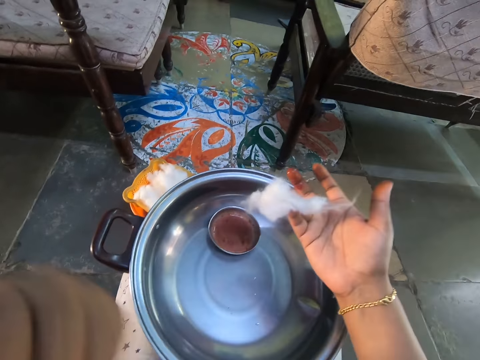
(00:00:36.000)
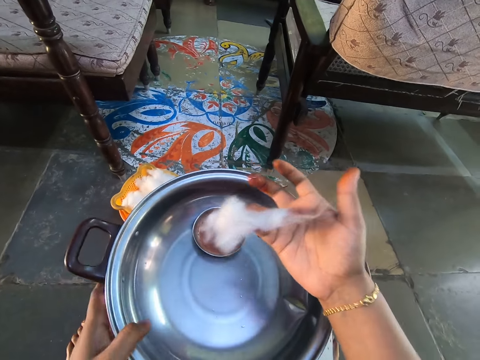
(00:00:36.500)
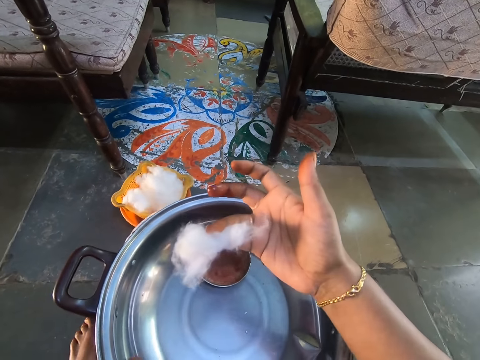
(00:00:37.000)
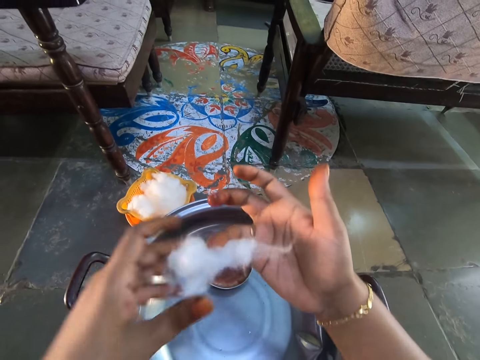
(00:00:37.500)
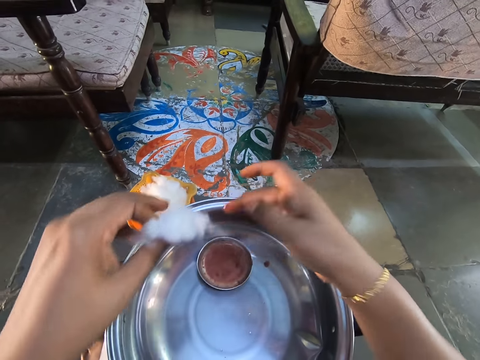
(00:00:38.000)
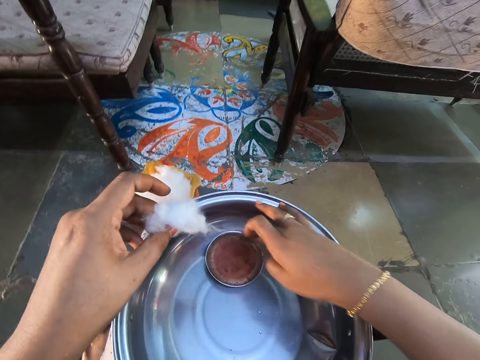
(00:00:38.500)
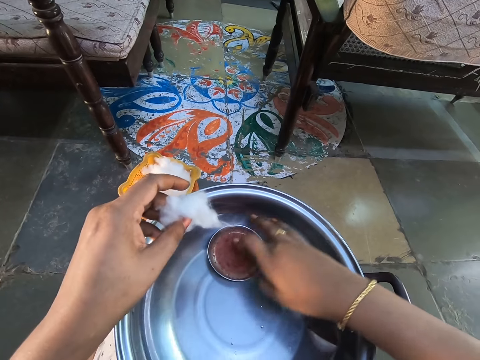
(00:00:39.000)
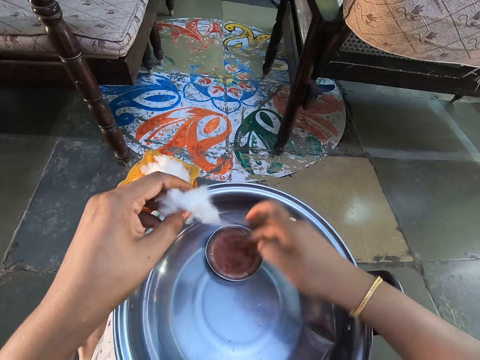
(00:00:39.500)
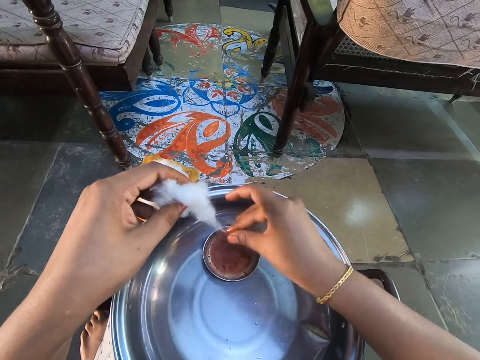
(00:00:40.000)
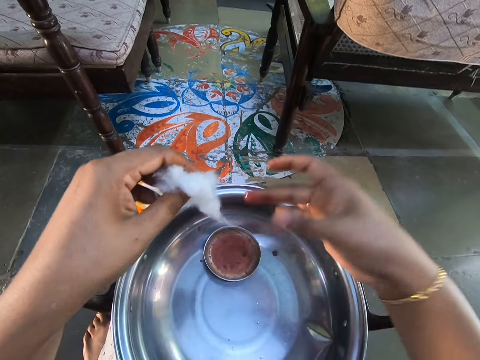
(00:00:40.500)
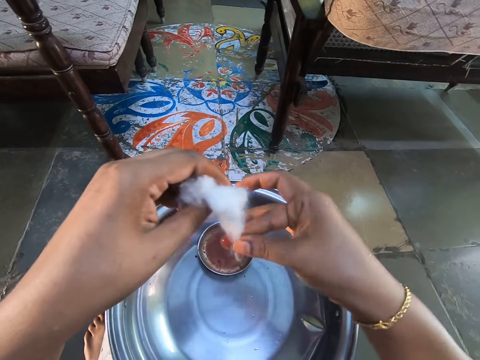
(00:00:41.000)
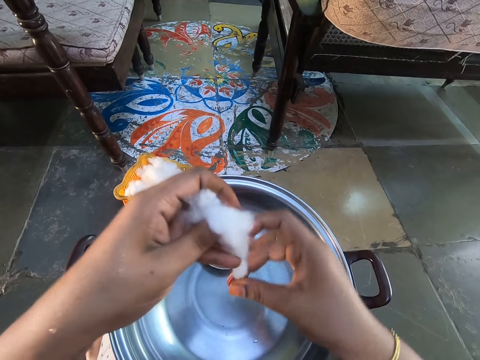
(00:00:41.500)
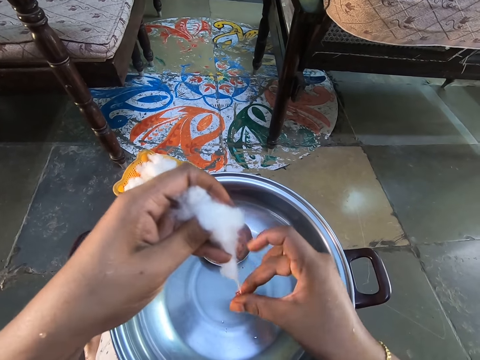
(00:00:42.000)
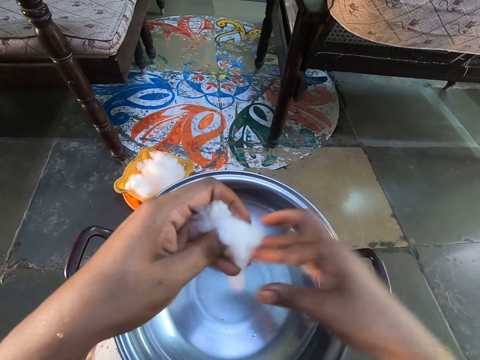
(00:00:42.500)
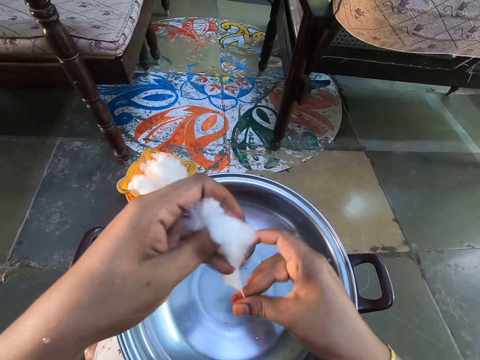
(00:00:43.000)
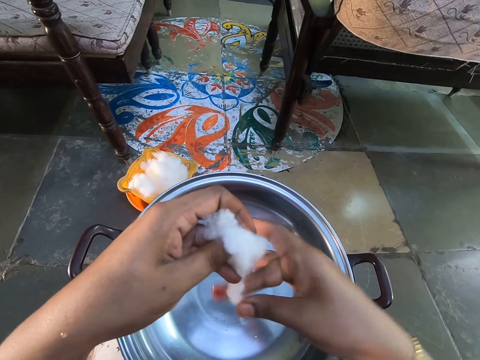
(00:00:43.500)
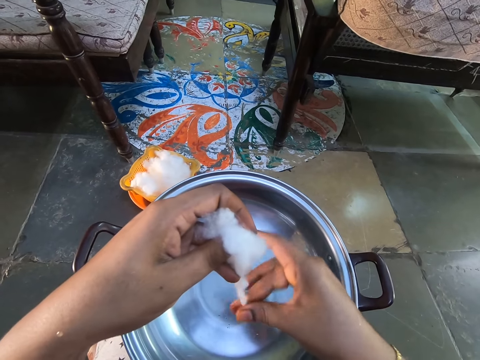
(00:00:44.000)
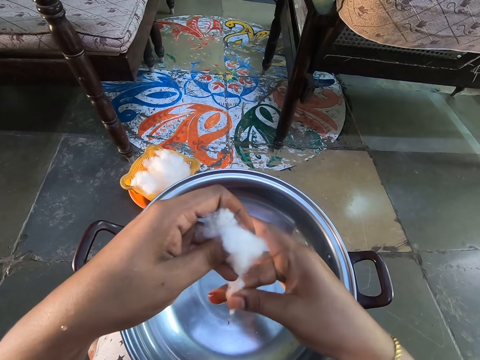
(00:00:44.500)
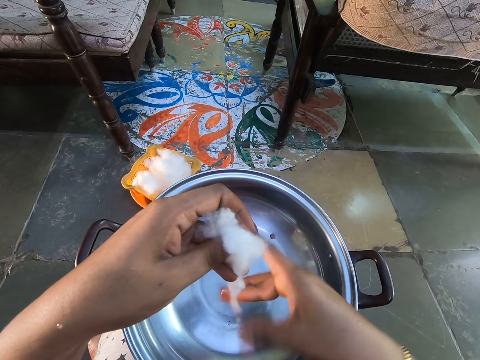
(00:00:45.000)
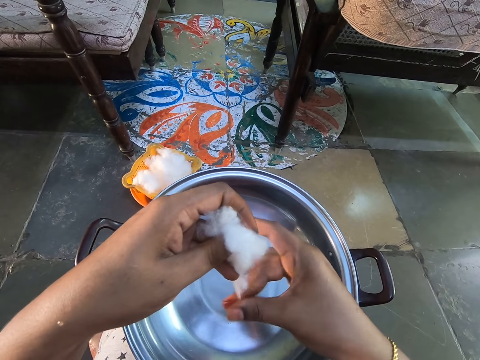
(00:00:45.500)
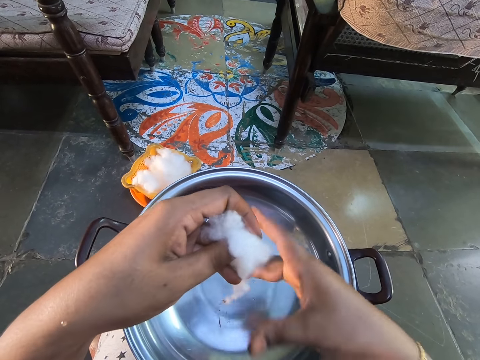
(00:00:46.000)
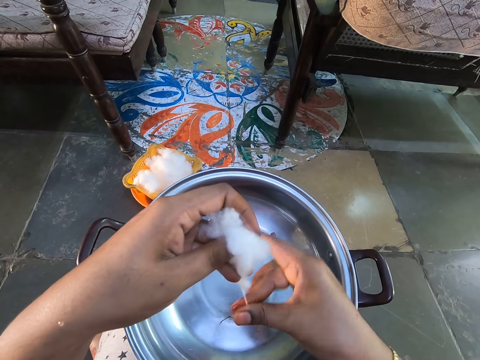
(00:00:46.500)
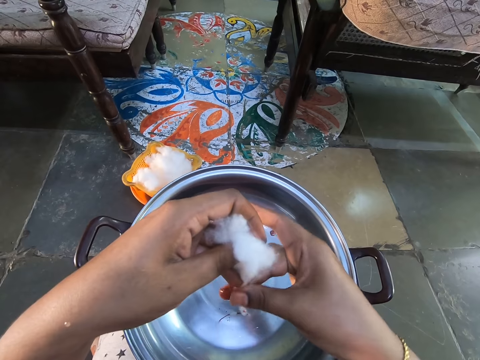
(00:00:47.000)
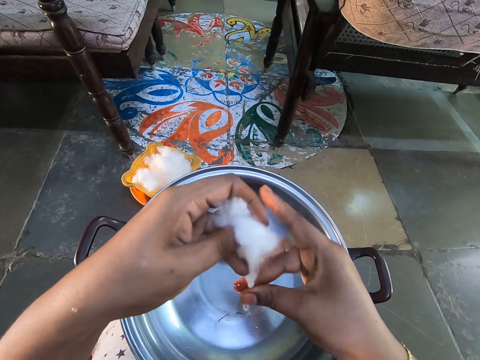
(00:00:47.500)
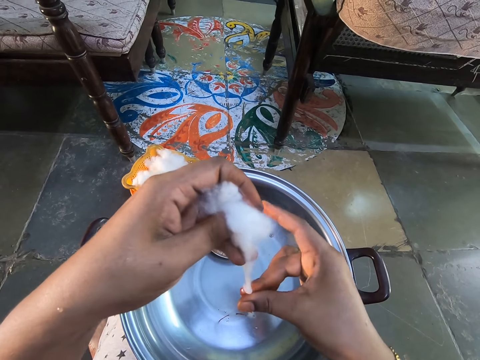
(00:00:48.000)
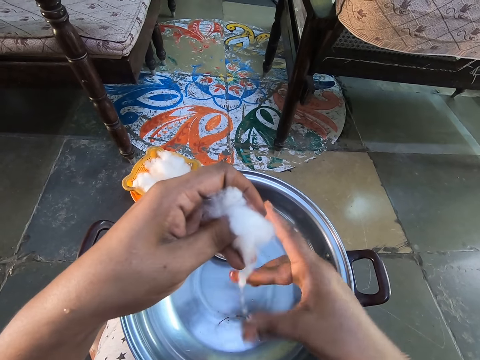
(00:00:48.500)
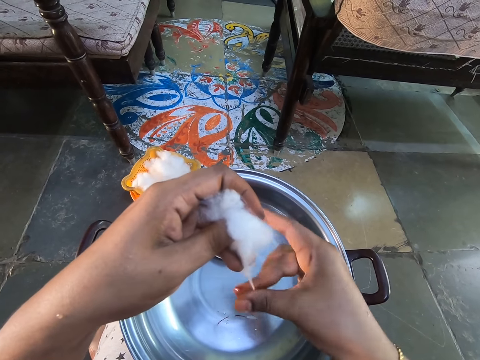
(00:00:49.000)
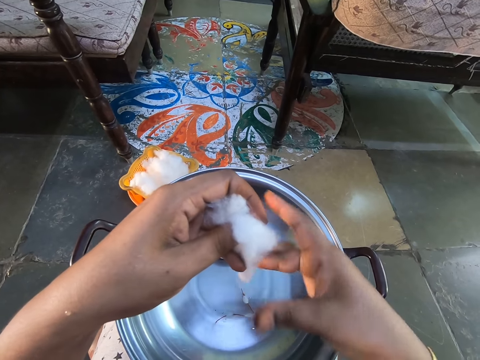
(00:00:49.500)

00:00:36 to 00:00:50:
The camera wearer holds the cotton wool with the right hand. They move the pot on the laps. They hold the cotton wool with the left hand. They scoop the colour. They dip a finger on a bowl. They apply the colour on the cotton wool. They hold the cotton wool with the right hand.

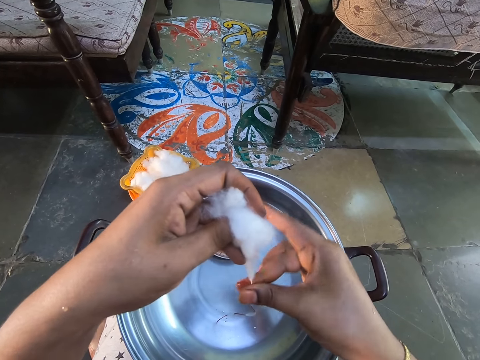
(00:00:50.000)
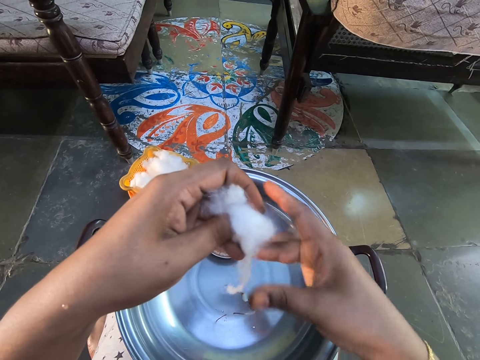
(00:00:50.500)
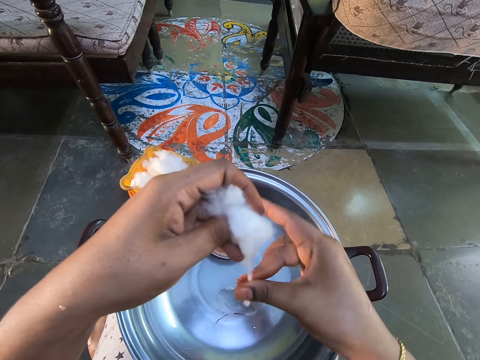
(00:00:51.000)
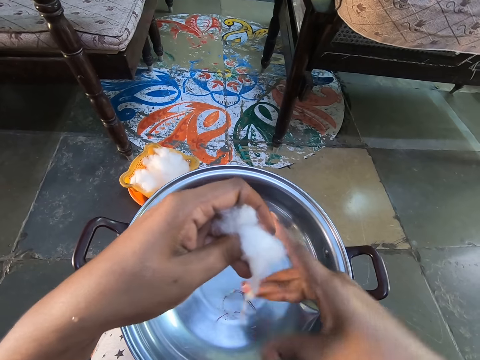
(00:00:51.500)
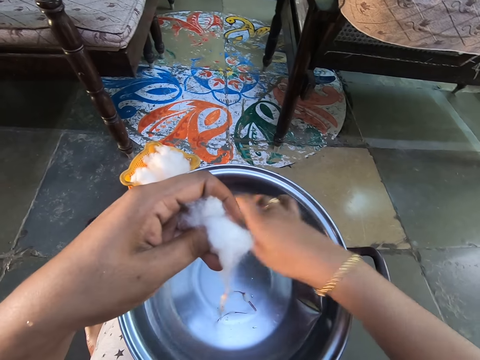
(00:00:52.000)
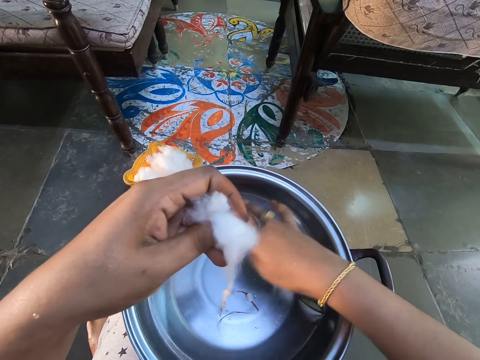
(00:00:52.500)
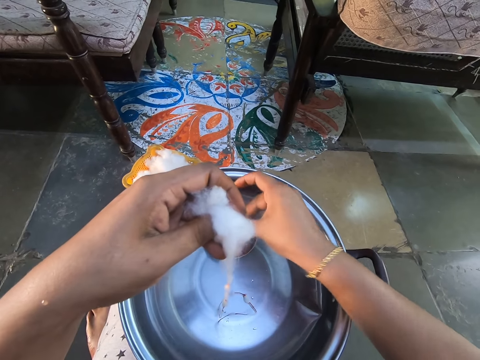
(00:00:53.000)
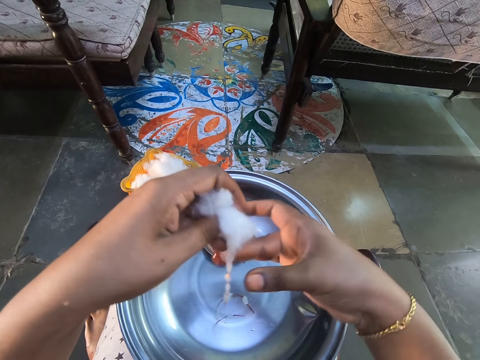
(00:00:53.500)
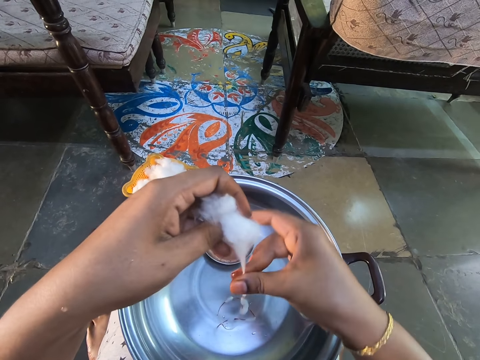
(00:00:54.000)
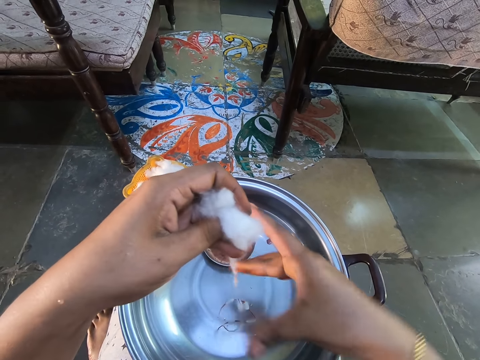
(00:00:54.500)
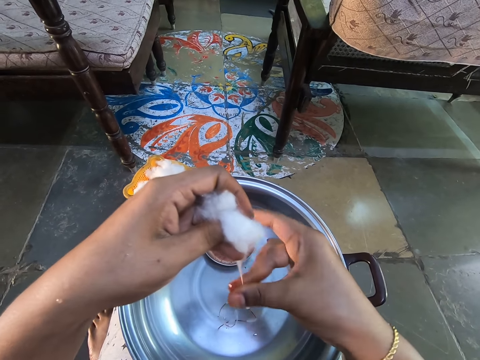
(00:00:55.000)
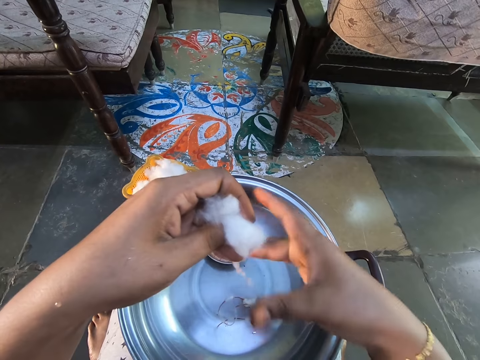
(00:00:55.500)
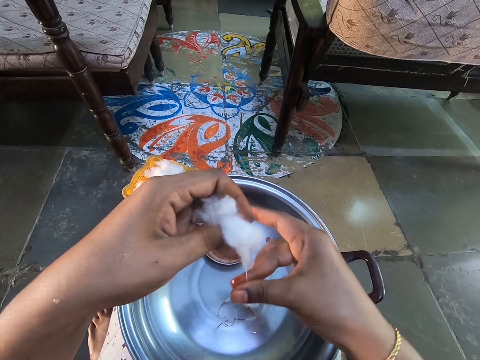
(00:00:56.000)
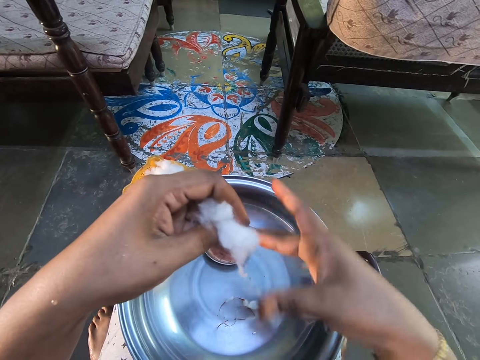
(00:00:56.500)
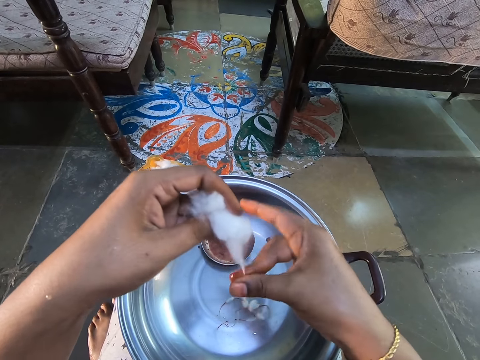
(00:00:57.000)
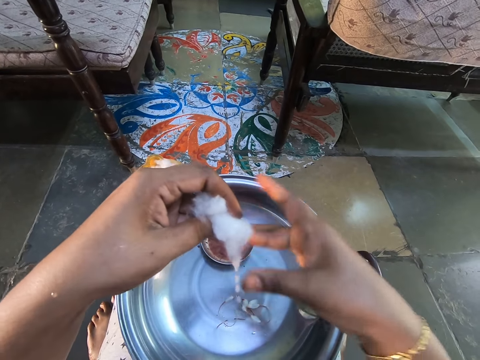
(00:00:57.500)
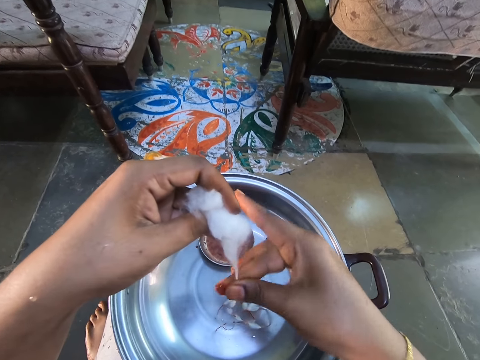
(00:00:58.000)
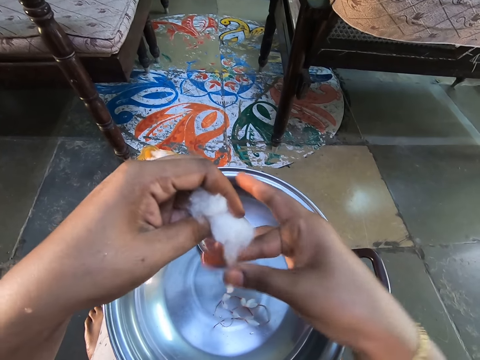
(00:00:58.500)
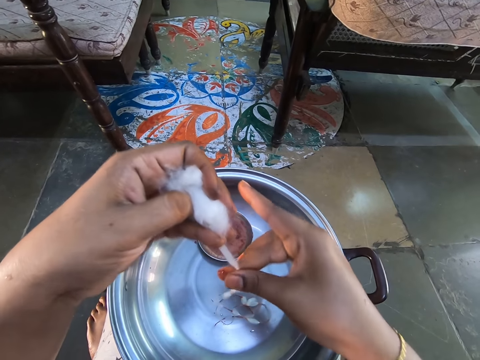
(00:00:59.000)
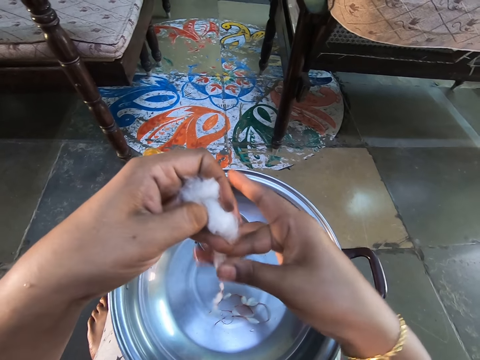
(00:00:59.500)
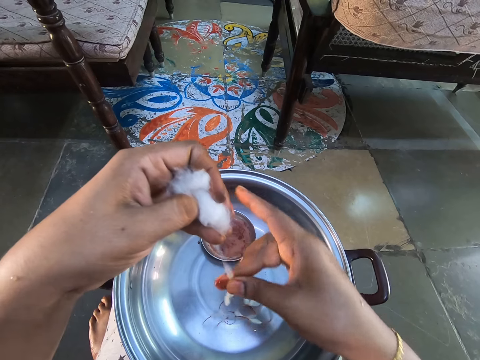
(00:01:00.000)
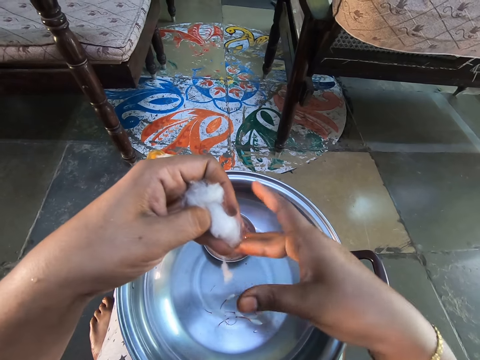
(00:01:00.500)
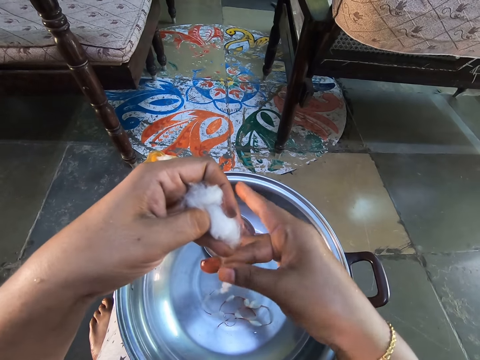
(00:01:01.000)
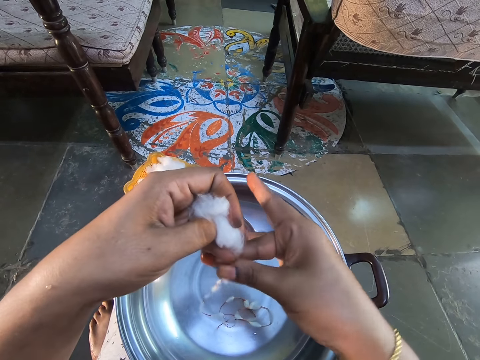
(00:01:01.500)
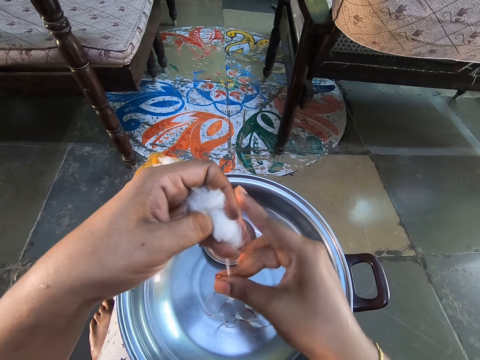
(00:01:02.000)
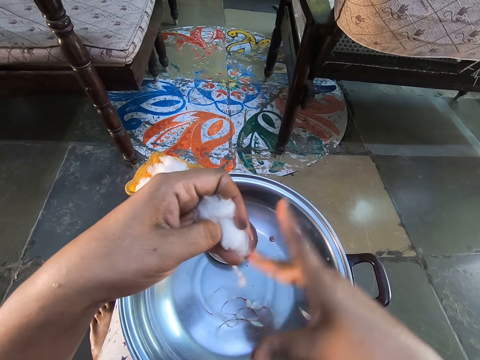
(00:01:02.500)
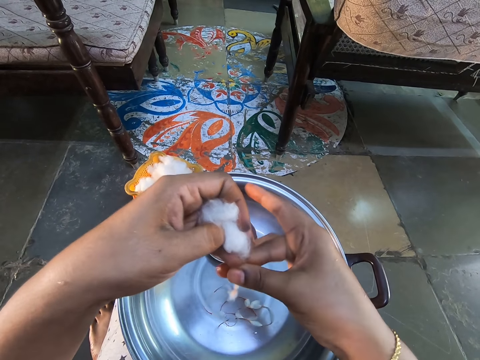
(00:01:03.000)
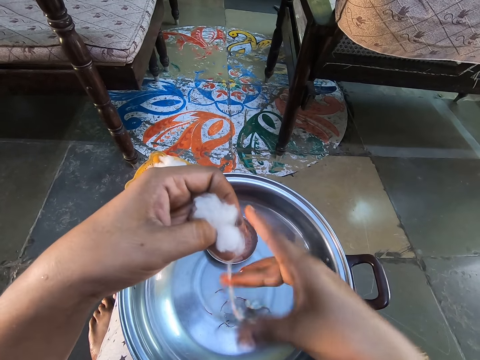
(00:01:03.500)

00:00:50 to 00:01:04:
The camera wearer scoops the colour. They dip a finger on a bowl. They apply the colour on the cotton wool. They hold the cotton wool with the right hand.
